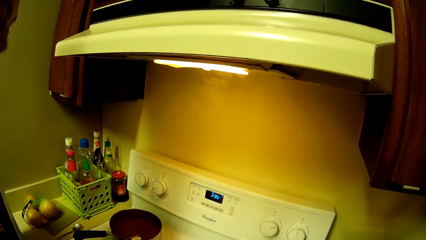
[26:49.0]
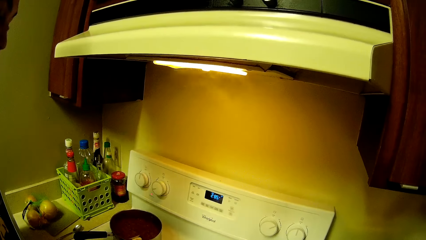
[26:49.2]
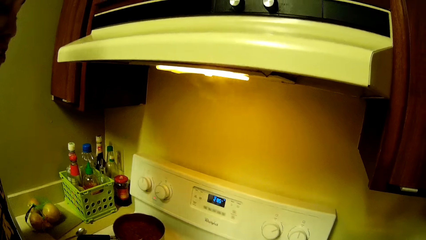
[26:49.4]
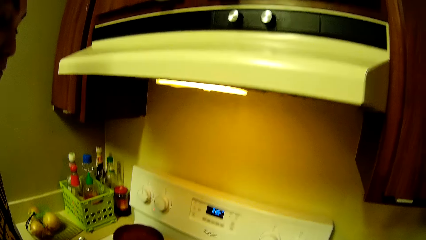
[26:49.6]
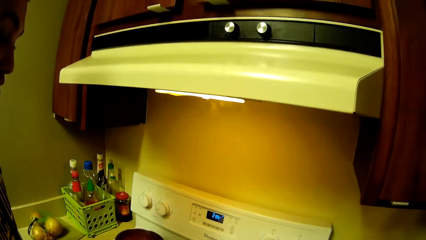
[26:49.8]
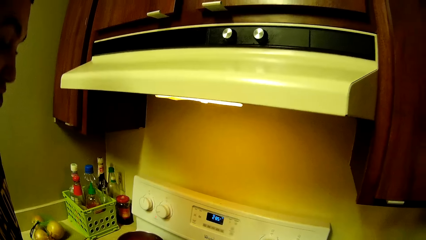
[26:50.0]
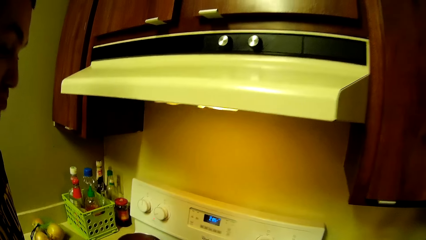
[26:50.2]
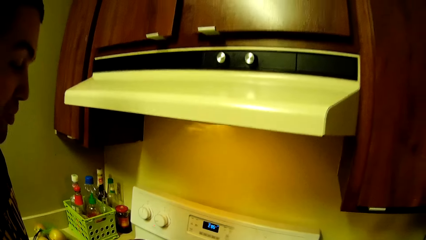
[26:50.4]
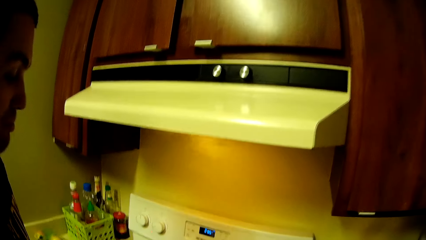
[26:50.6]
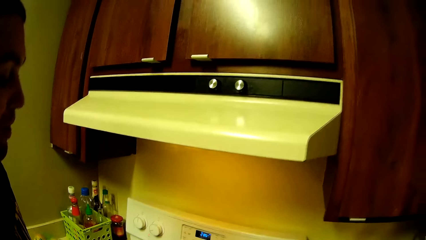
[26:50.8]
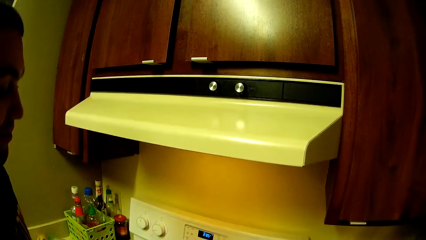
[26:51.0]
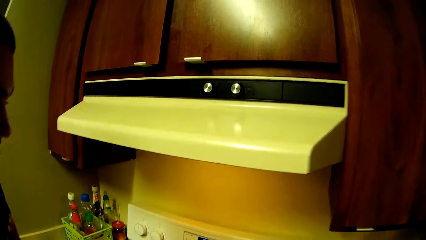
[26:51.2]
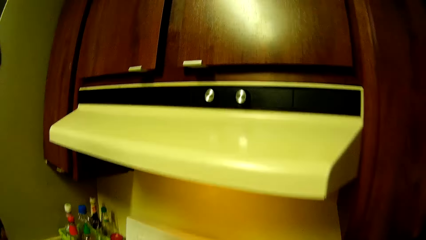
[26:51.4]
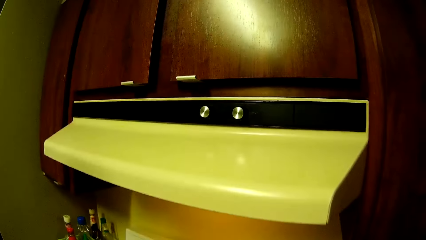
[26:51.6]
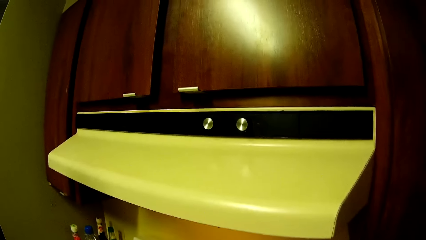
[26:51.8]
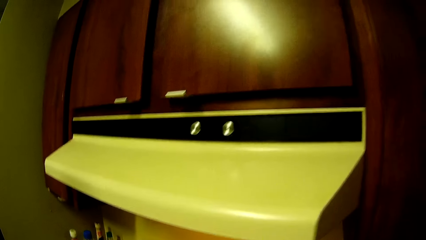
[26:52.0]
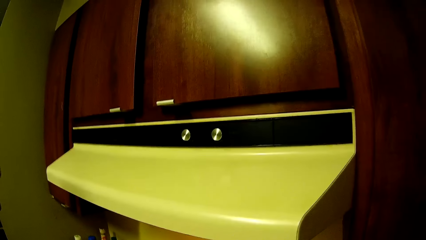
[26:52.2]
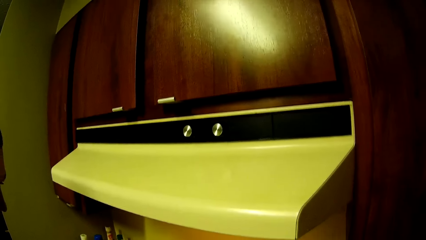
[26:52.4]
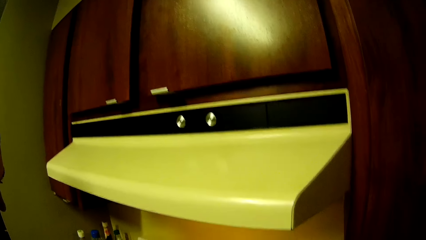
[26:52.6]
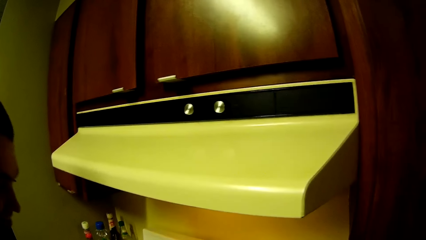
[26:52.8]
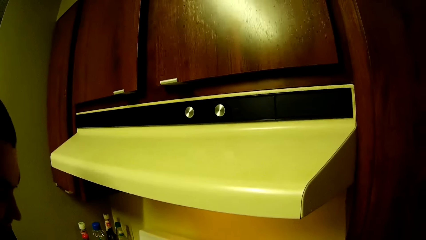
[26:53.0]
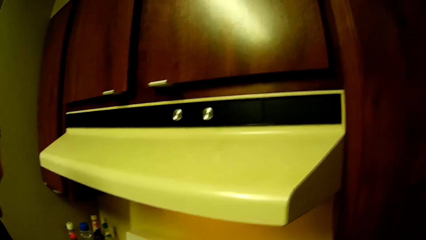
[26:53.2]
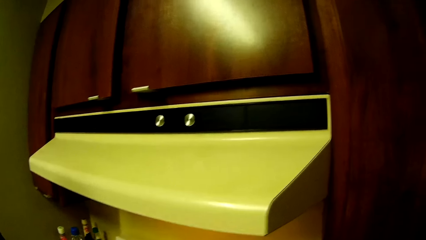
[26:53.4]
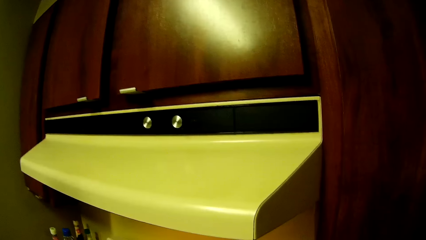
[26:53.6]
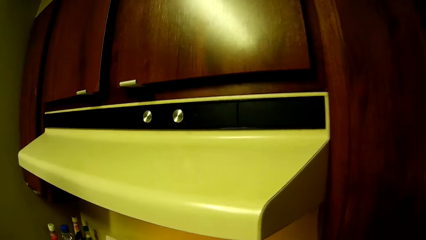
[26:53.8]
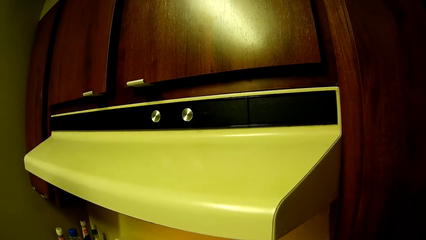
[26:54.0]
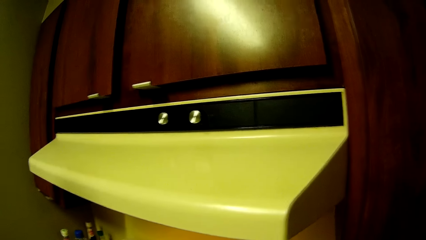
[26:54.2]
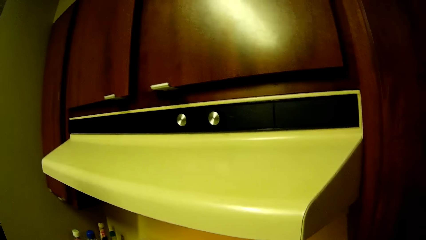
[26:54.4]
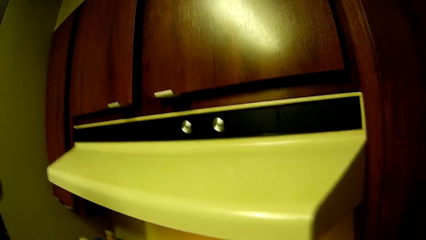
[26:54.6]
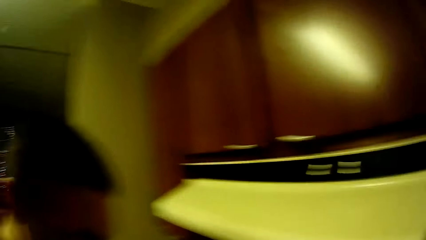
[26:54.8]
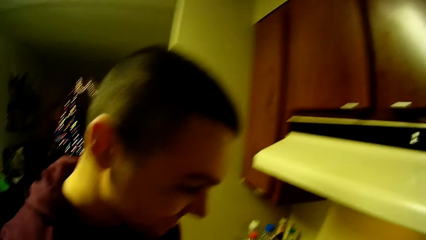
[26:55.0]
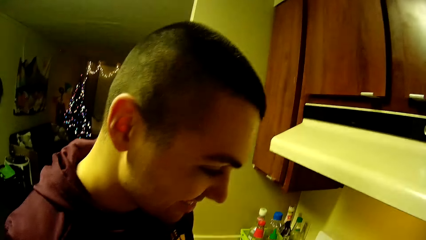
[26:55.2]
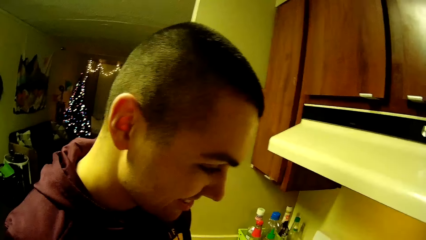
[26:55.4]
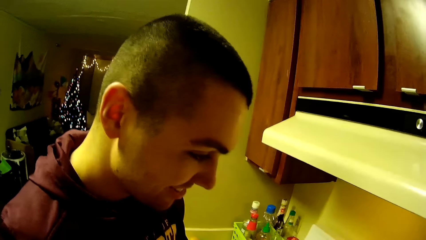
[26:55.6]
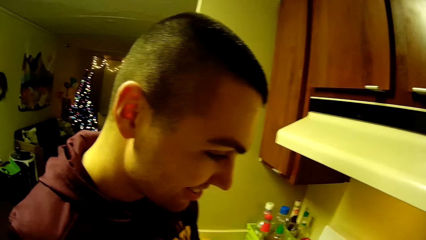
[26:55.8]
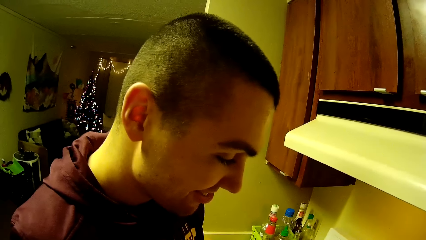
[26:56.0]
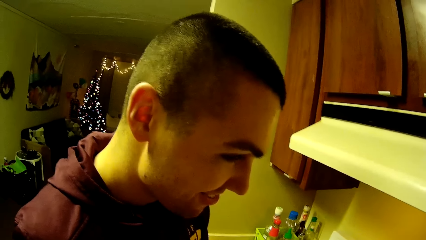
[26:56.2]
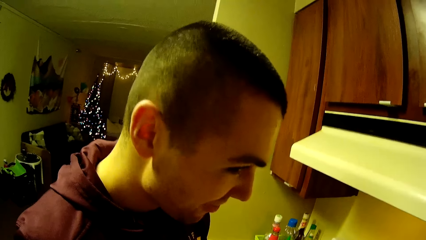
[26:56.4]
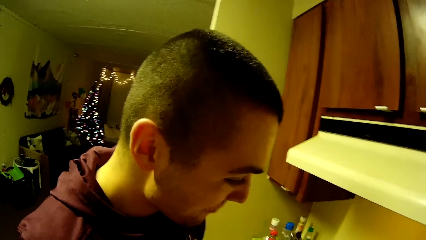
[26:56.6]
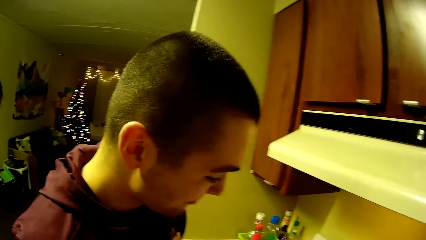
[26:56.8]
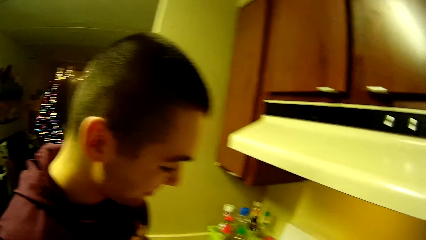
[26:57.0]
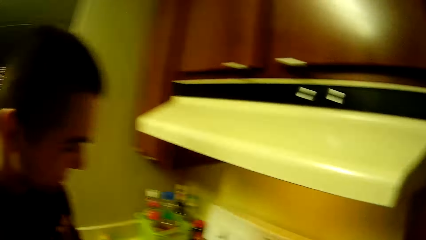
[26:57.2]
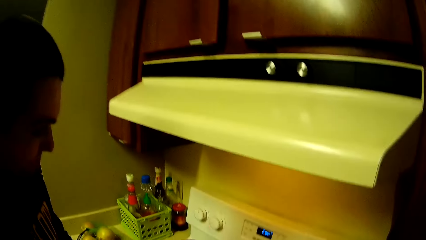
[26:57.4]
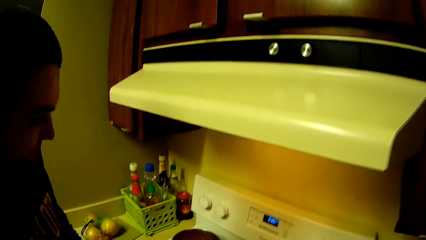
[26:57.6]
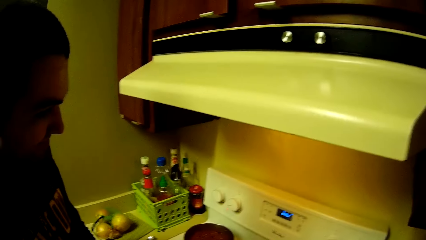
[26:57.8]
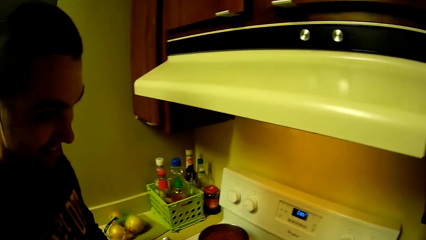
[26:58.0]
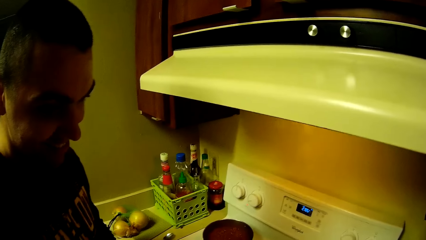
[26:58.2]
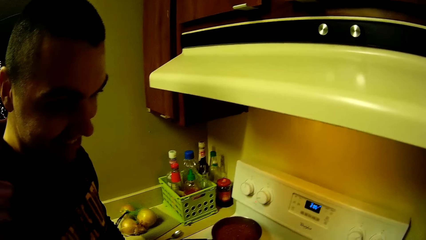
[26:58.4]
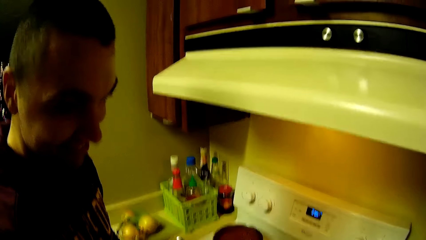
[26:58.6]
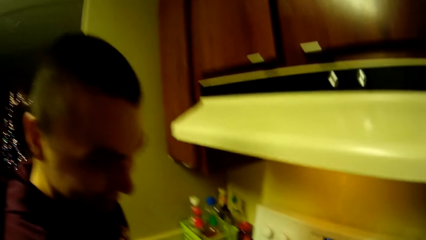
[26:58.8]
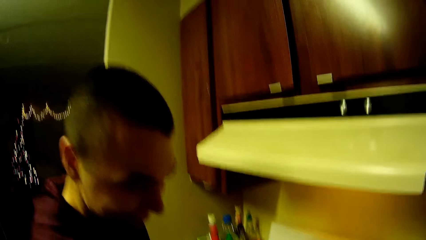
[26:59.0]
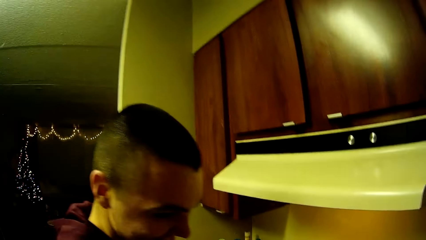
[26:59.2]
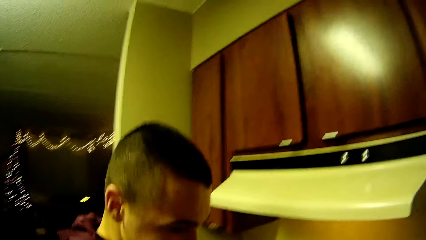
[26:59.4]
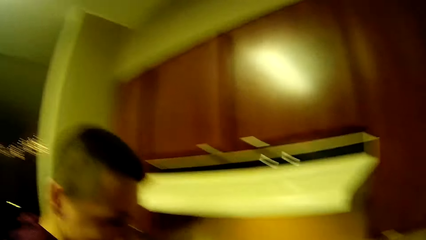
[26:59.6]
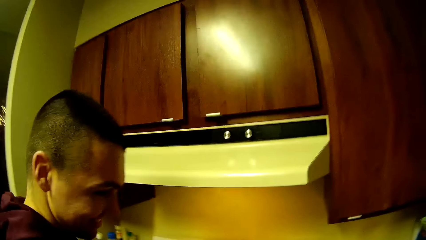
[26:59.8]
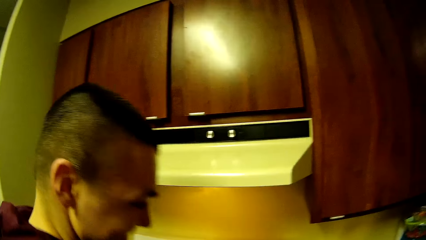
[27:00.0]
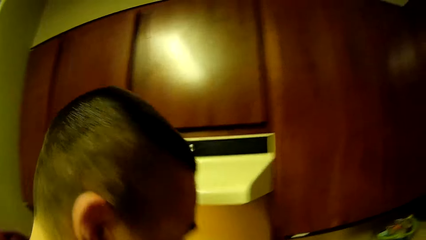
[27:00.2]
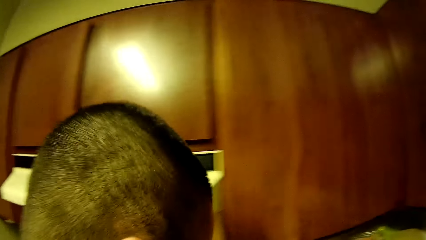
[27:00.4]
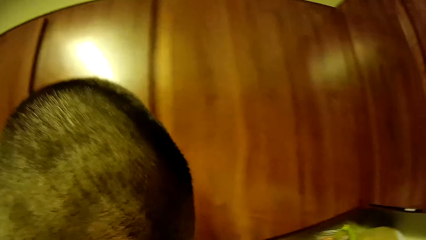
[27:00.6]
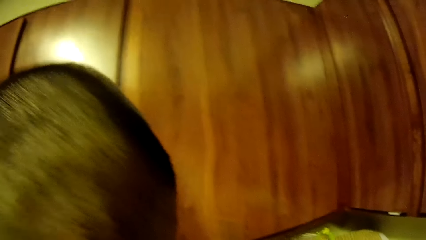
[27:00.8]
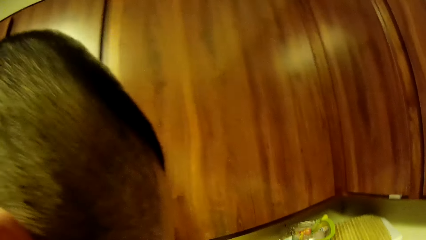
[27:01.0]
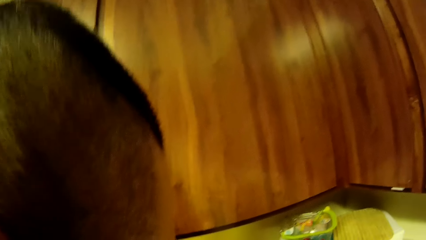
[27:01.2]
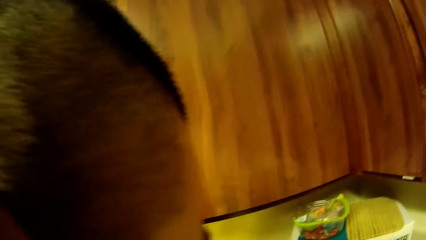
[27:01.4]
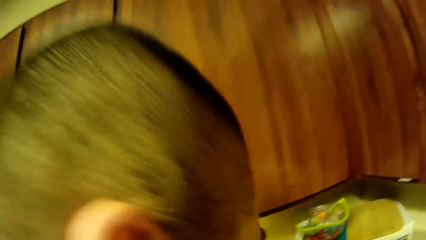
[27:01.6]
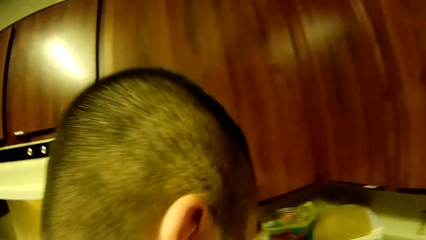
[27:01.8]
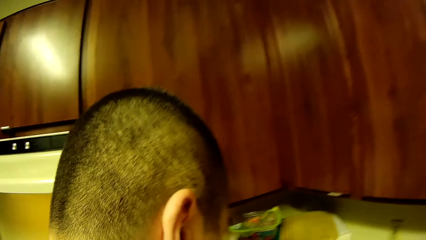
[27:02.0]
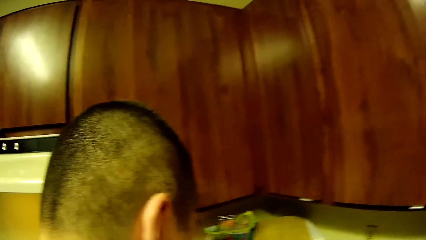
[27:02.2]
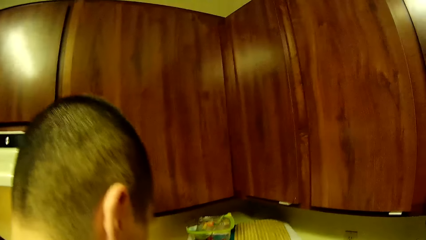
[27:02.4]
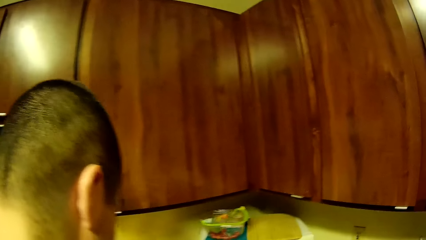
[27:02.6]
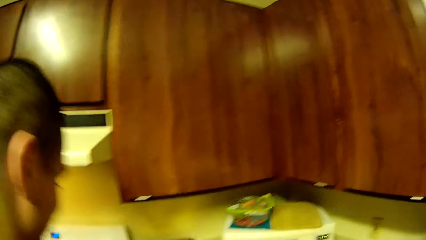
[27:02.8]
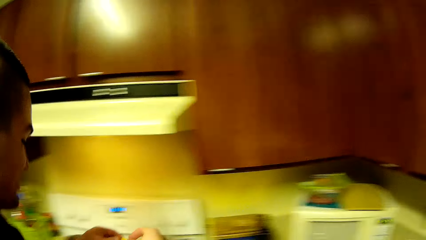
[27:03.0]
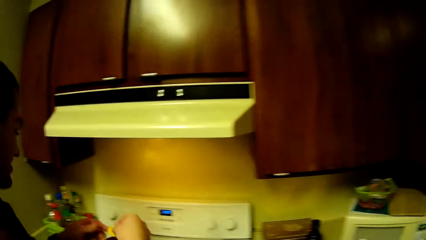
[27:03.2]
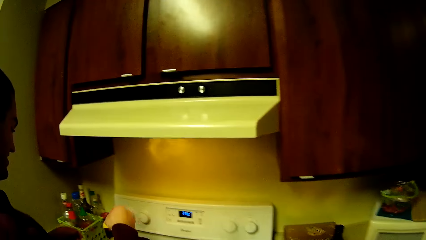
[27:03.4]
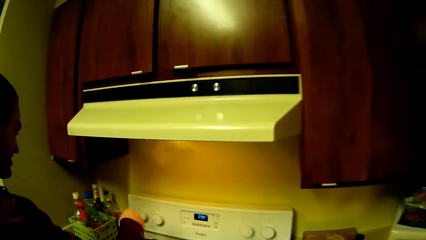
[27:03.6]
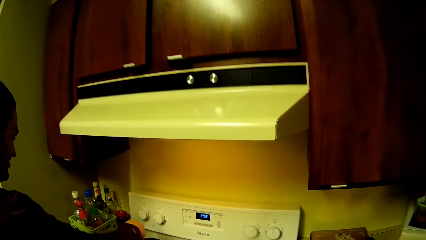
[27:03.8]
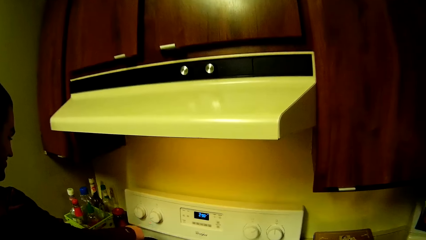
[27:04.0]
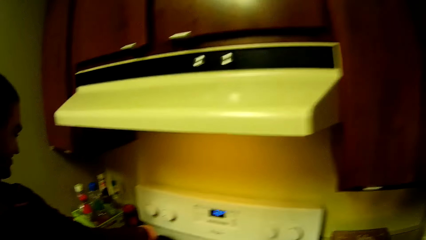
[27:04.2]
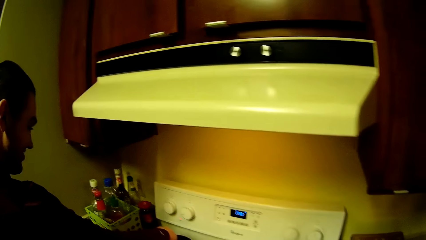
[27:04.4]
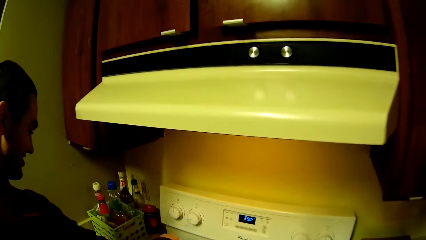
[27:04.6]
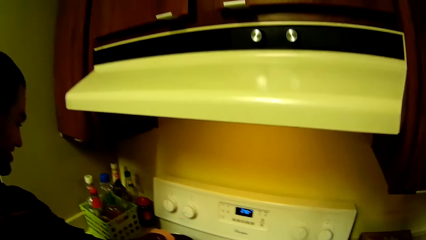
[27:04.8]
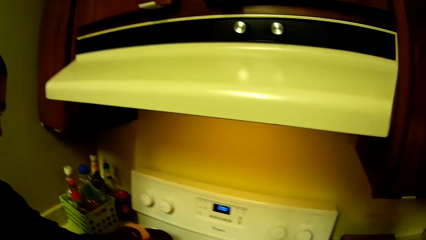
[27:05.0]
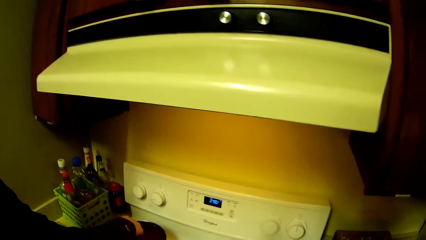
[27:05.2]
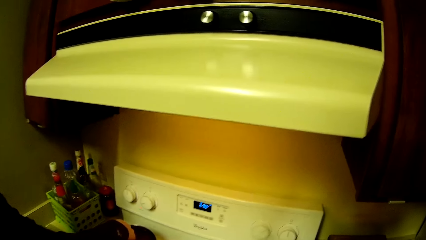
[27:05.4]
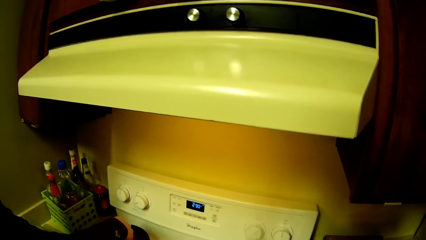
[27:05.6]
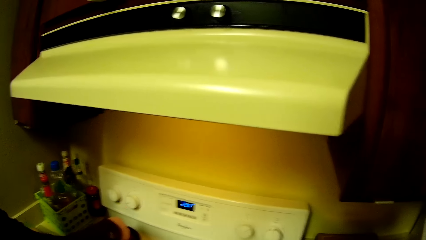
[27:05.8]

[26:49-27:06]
A man speaks to the camera wearer. The camera wearer looks at the man. The man moves around the kitchen, holds a yellow sachet and puts something in the food.
